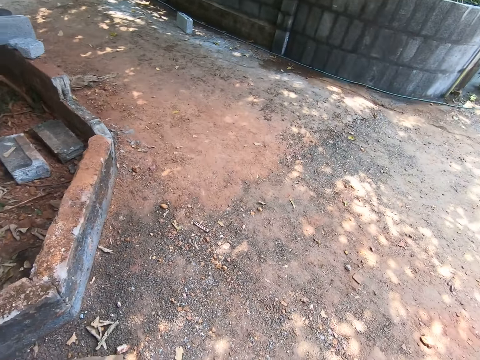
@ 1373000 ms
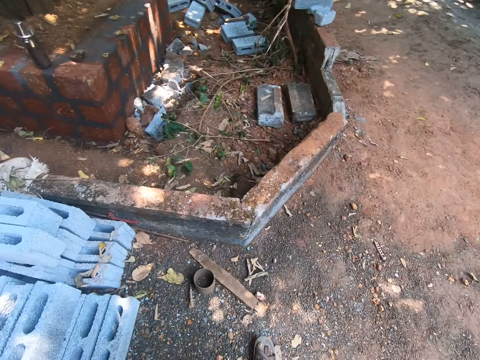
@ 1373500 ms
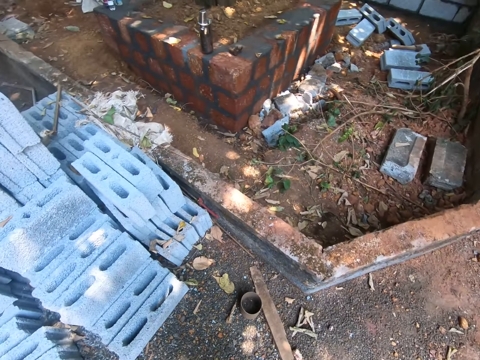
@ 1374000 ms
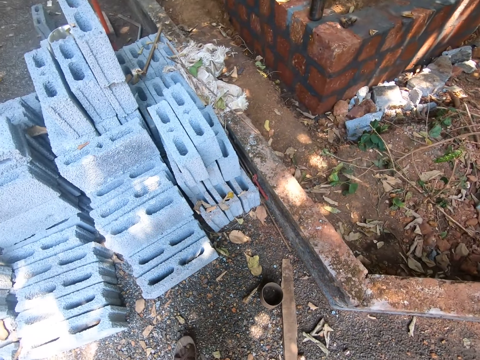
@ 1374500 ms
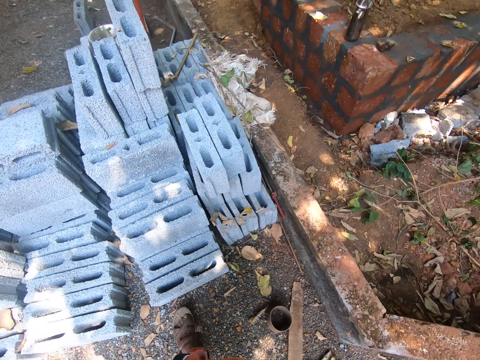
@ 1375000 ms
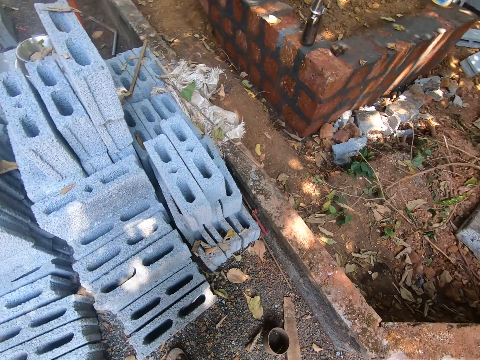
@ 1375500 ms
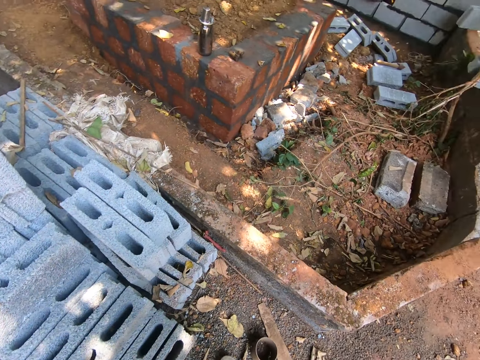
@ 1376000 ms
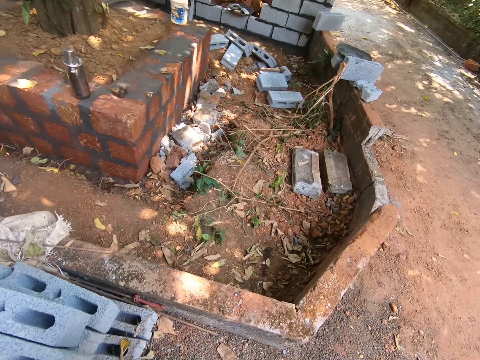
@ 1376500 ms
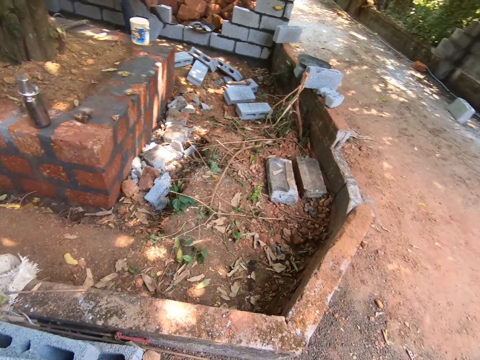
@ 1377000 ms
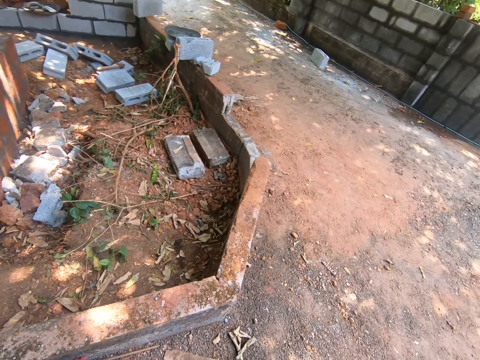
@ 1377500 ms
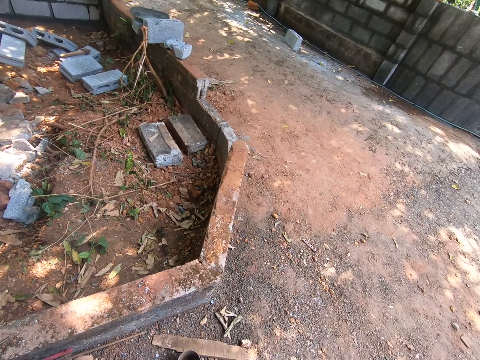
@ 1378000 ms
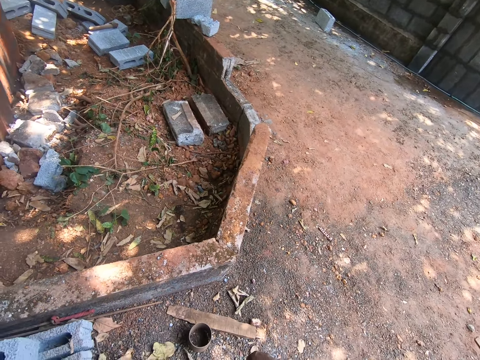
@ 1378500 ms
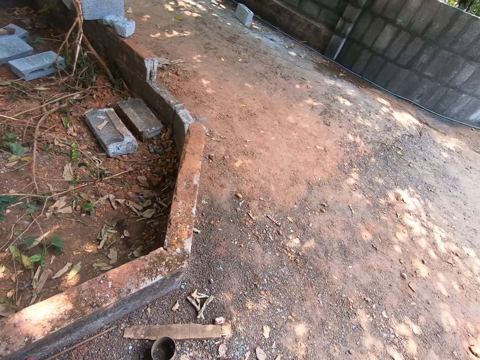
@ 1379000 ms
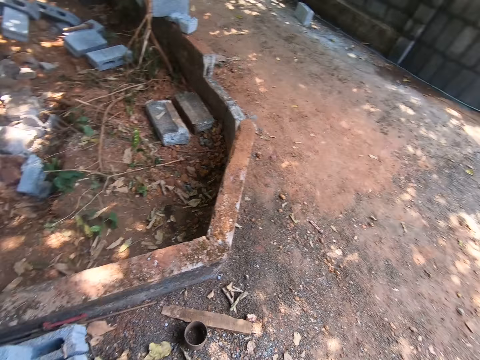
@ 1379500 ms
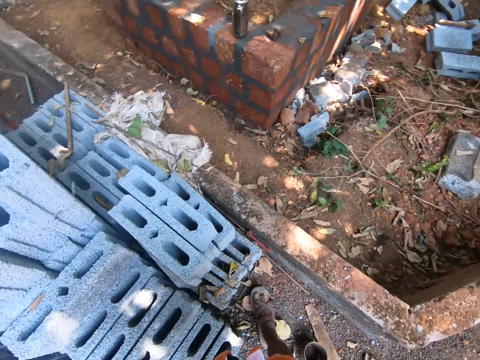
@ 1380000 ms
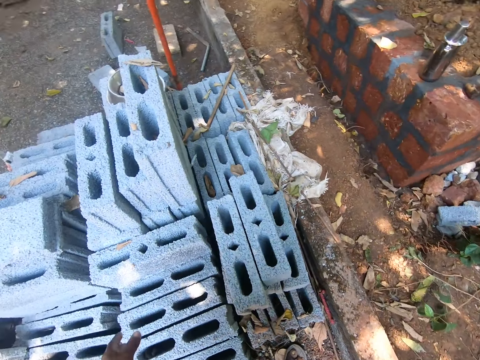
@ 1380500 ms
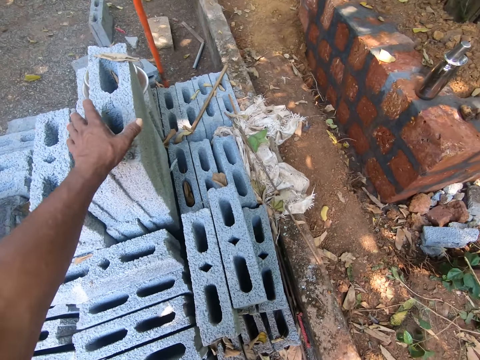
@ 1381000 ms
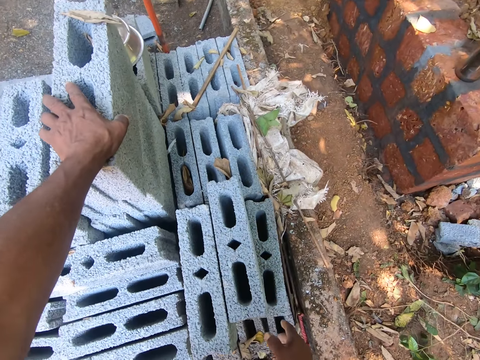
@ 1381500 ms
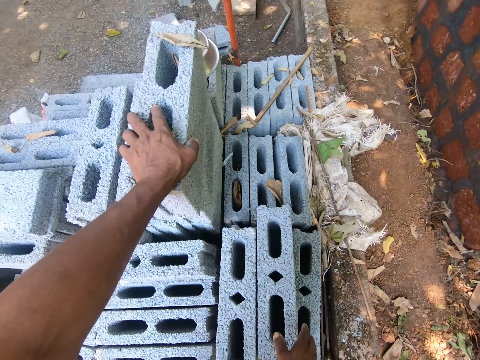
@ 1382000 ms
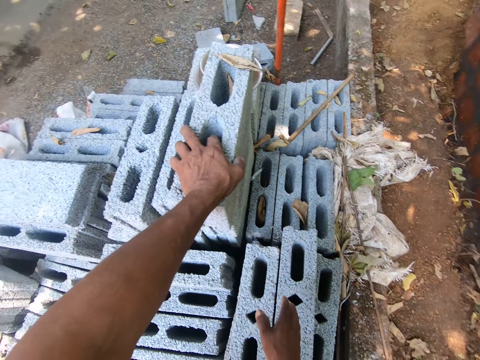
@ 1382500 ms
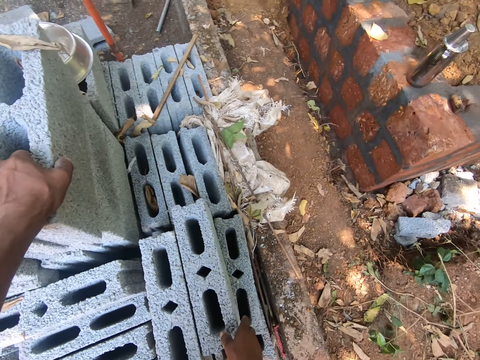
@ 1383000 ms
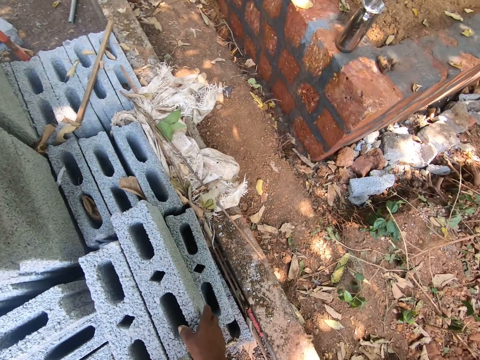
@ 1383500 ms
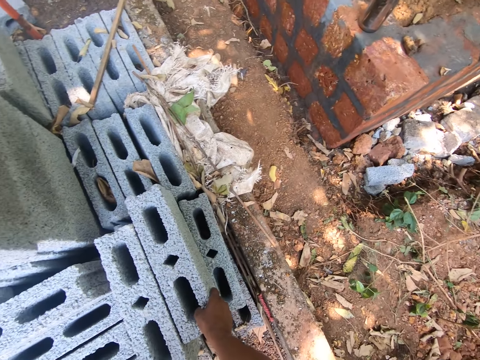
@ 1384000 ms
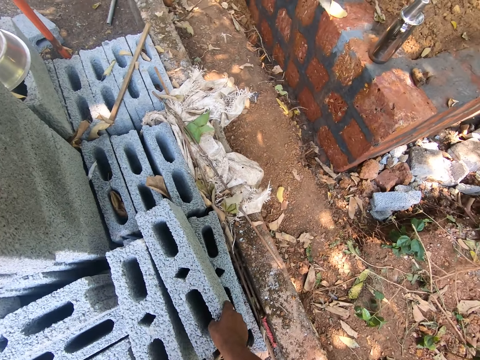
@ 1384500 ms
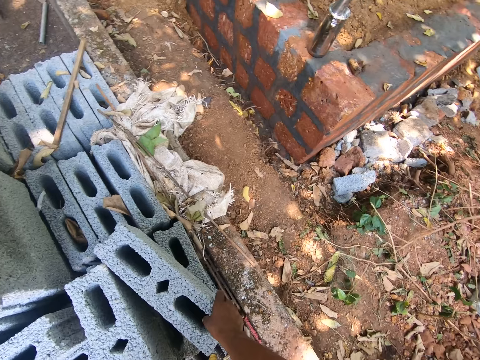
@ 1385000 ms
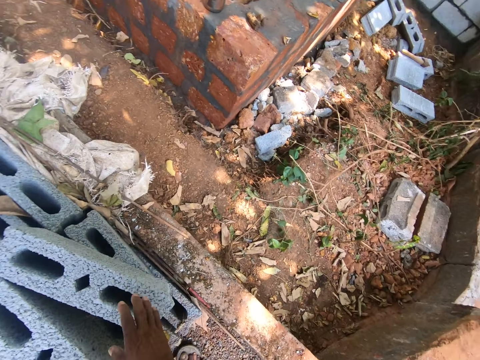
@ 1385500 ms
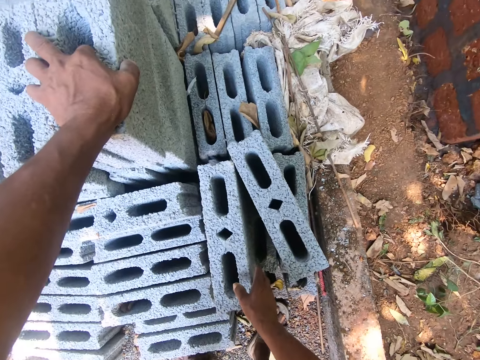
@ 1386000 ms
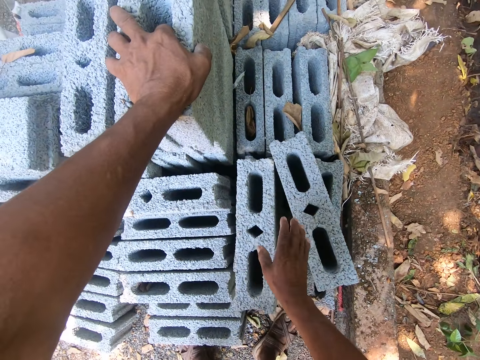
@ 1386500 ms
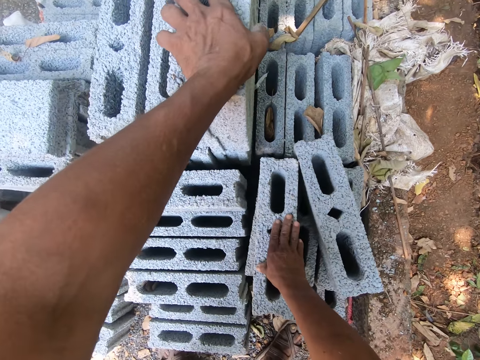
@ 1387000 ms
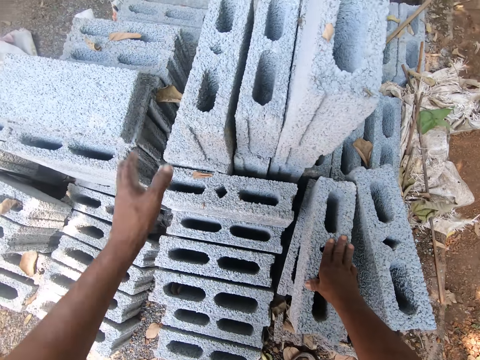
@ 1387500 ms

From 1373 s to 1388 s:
The camera wearer holds a concrete block with his left hand. He holds the concrete block with his right hand. He turns around. He moves the concrete block with his right hand. He turns around.

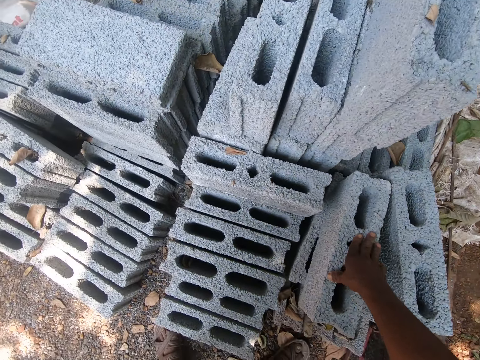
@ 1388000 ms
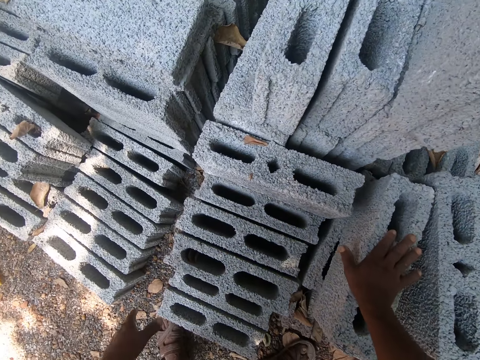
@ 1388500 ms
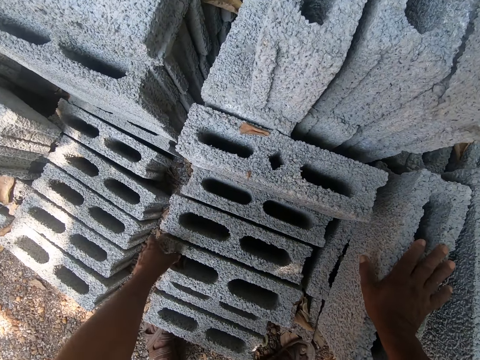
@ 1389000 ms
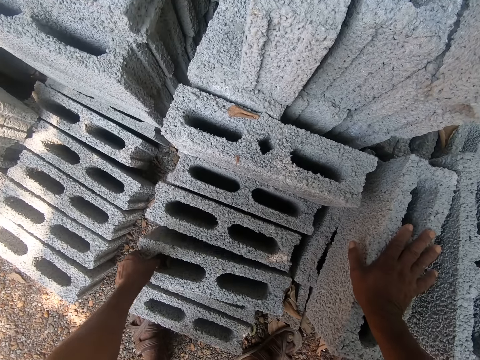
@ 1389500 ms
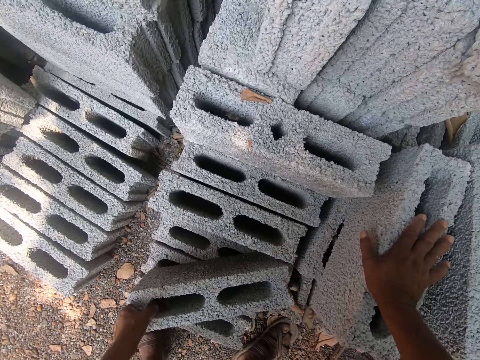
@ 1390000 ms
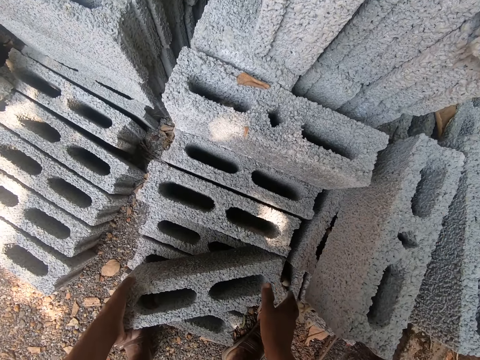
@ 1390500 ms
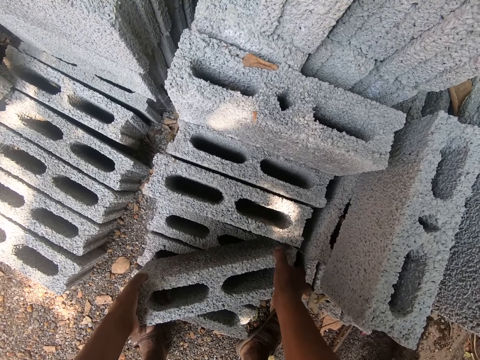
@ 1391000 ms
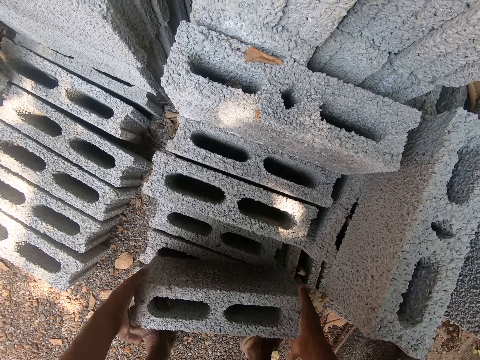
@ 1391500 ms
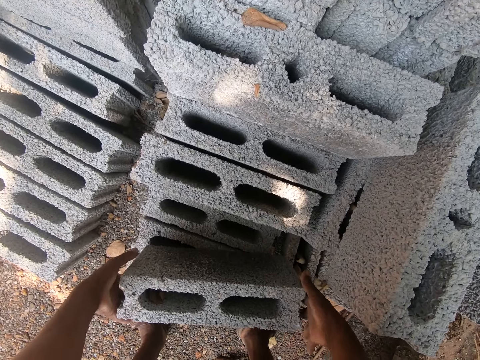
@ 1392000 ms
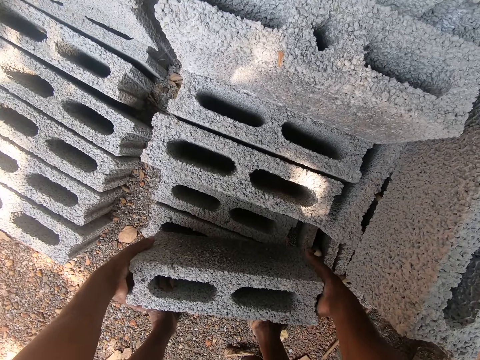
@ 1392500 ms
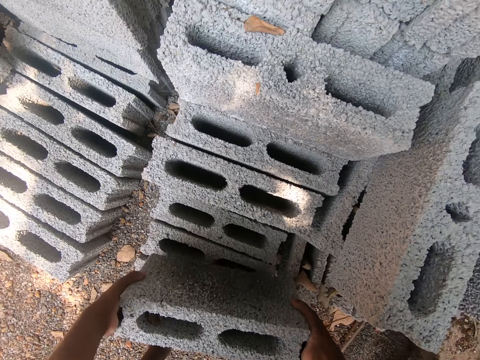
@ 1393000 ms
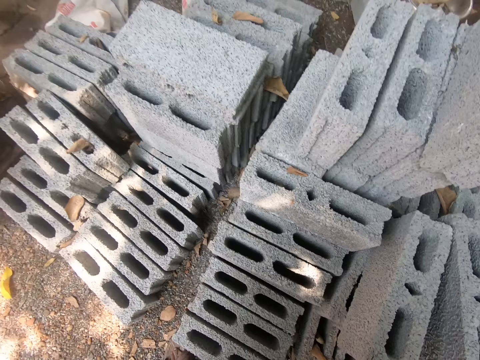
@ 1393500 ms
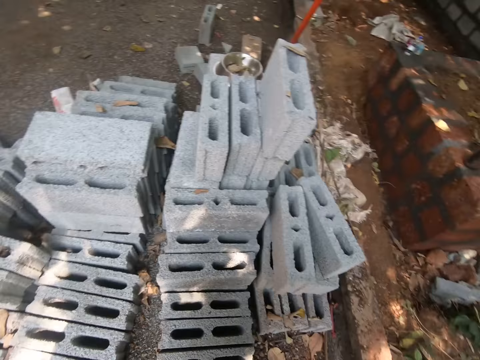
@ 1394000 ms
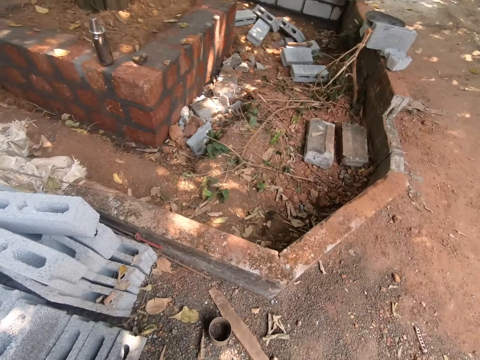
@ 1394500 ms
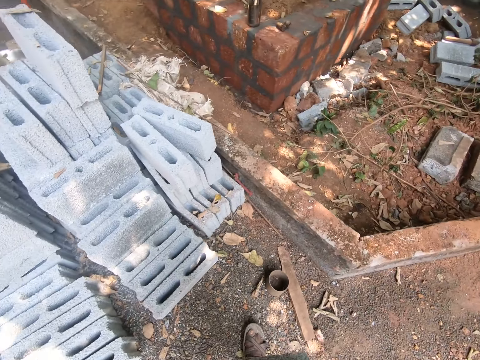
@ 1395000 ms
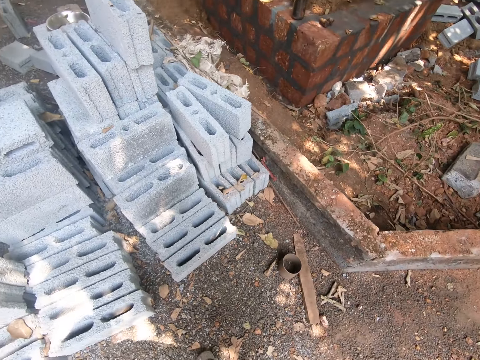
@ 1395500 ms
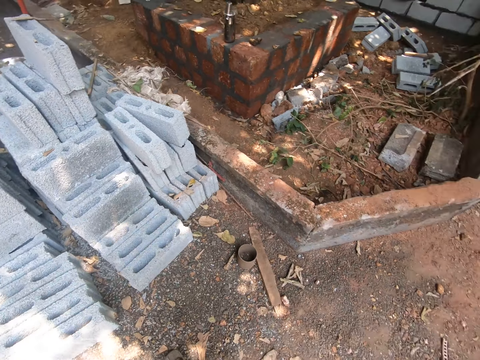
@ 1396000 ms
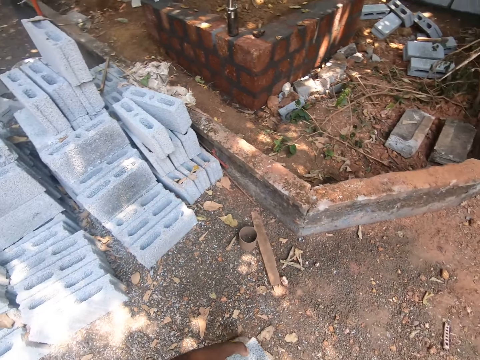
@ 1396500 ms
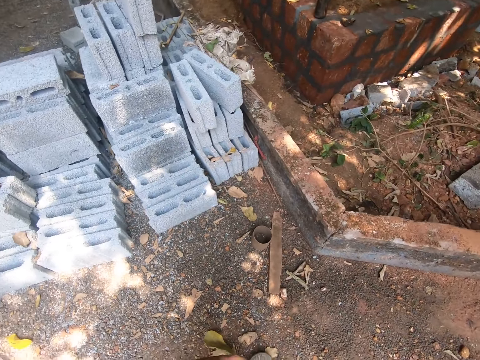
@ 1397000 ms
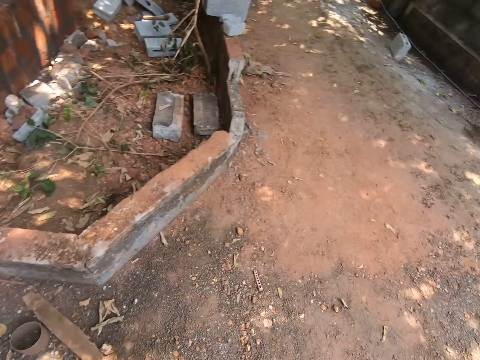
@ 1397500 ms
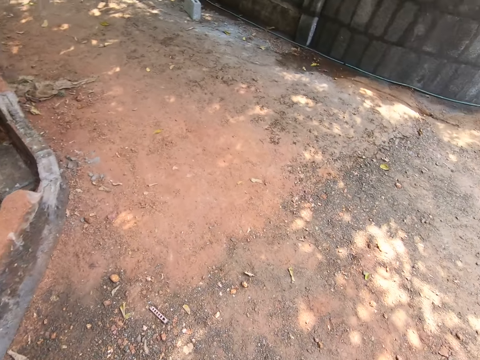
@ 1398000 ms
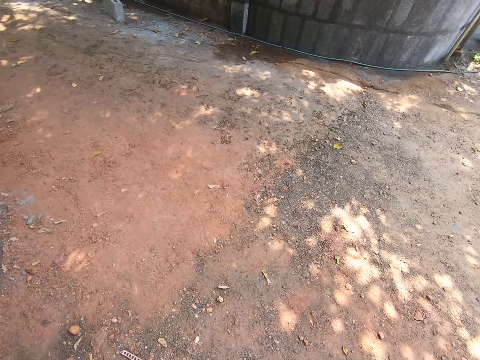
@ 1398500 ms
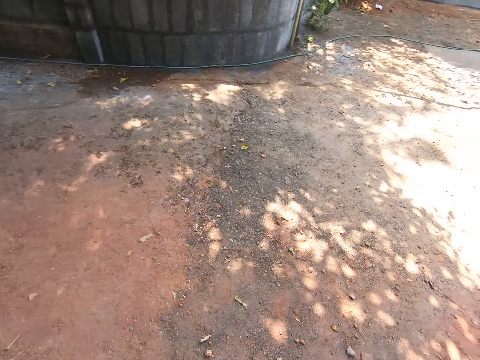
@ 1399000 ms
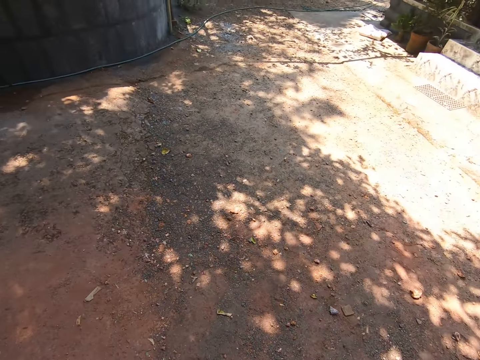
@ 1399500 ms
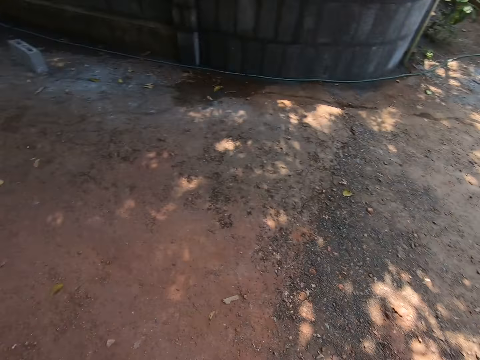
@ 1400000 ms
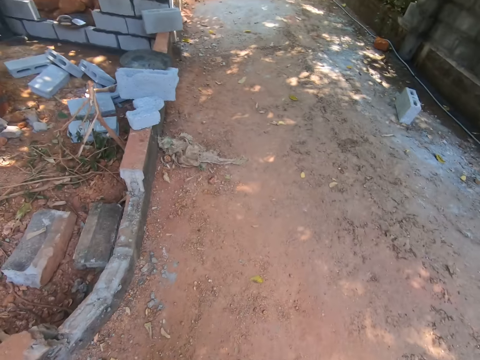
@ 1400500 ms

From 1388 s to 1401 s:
The camera wearer holds a concrete block. He moves the concrete block with his left hand. He moves the concrete block with his right hand. He picks up the concrete block with his hands. He turns around. He walks around.
